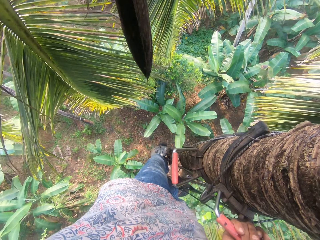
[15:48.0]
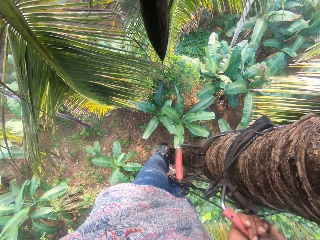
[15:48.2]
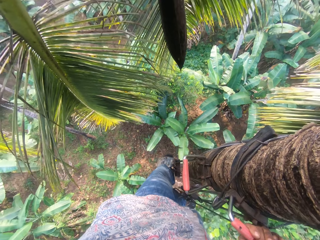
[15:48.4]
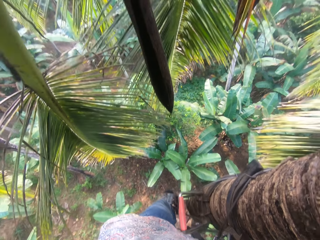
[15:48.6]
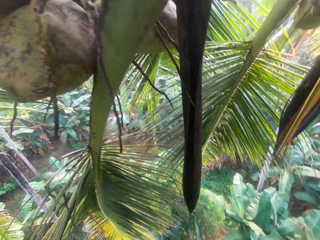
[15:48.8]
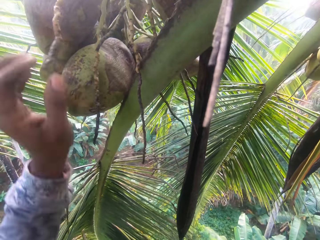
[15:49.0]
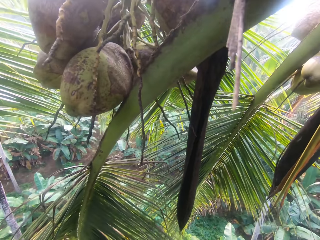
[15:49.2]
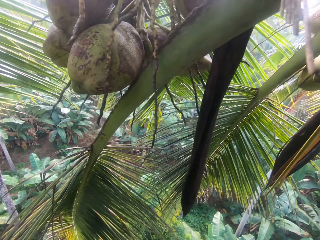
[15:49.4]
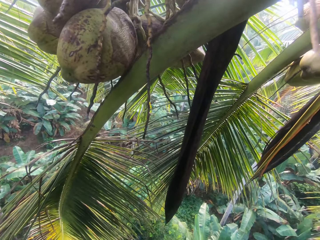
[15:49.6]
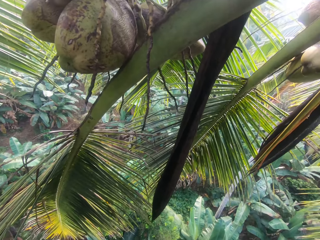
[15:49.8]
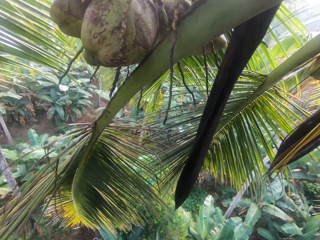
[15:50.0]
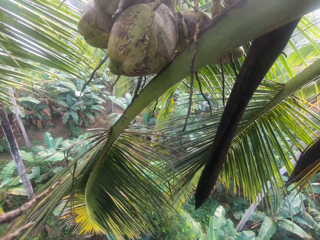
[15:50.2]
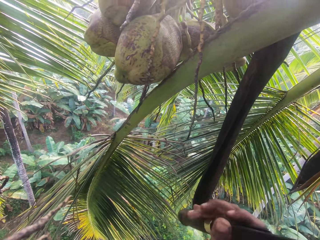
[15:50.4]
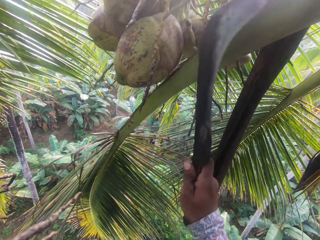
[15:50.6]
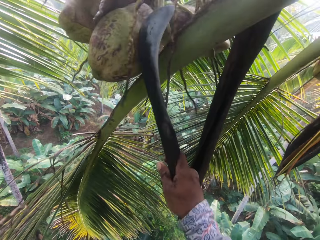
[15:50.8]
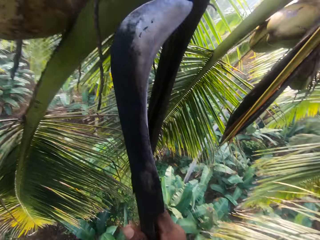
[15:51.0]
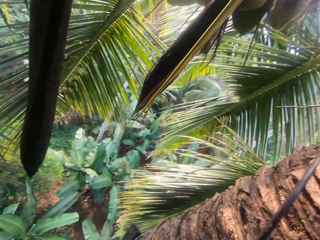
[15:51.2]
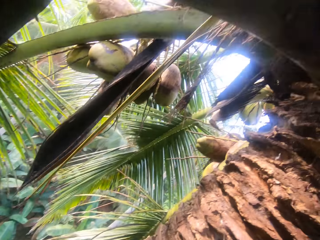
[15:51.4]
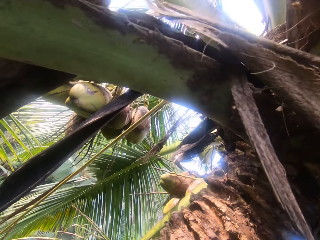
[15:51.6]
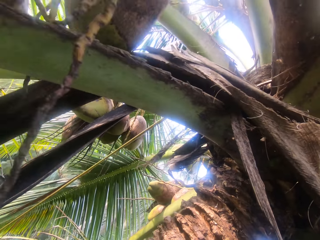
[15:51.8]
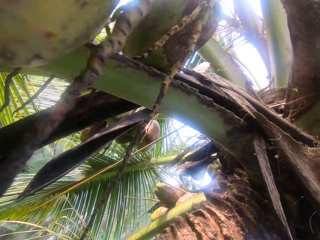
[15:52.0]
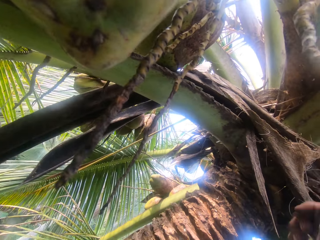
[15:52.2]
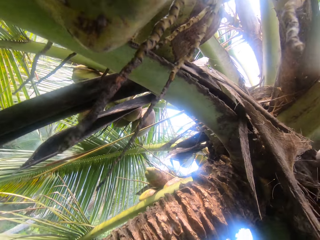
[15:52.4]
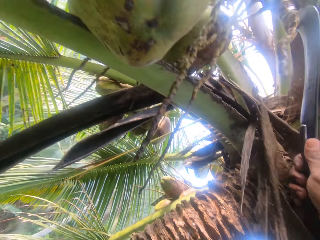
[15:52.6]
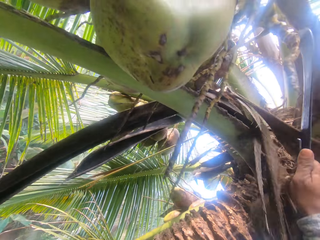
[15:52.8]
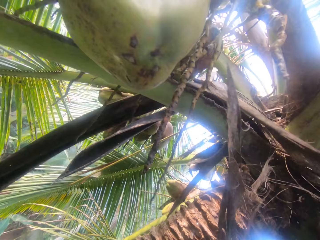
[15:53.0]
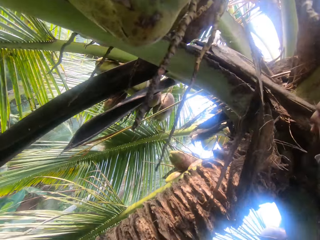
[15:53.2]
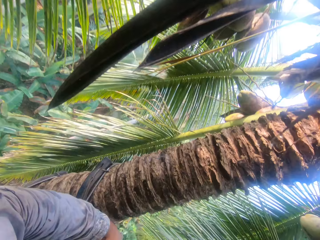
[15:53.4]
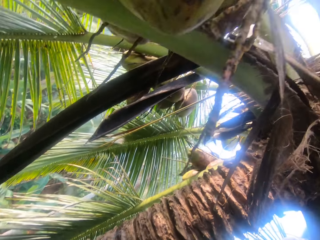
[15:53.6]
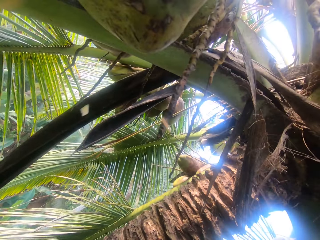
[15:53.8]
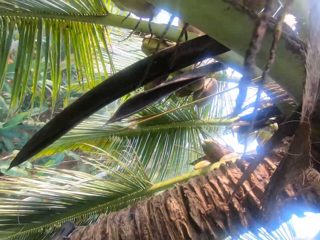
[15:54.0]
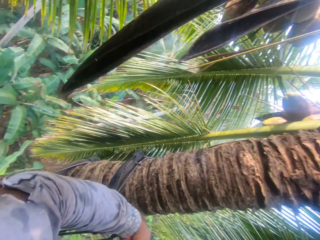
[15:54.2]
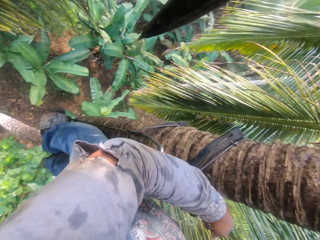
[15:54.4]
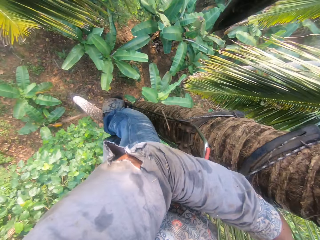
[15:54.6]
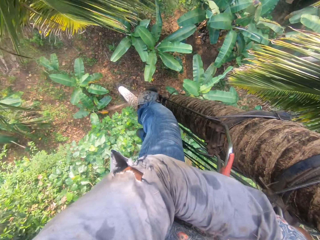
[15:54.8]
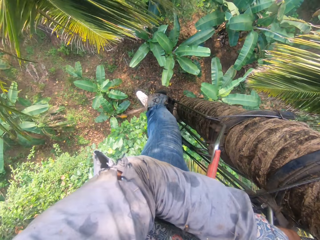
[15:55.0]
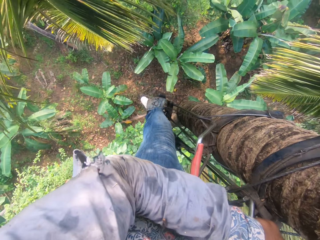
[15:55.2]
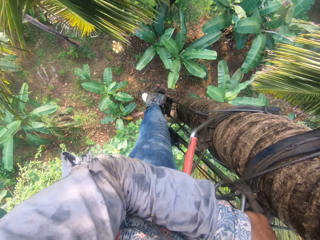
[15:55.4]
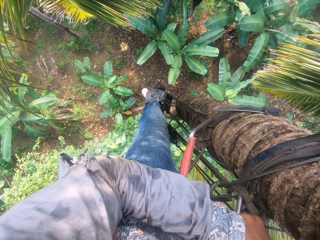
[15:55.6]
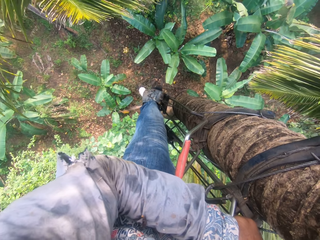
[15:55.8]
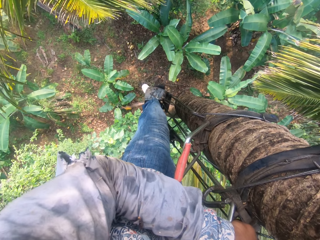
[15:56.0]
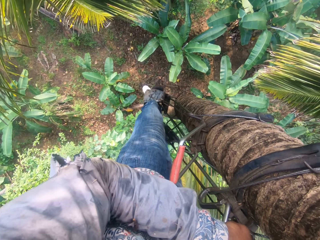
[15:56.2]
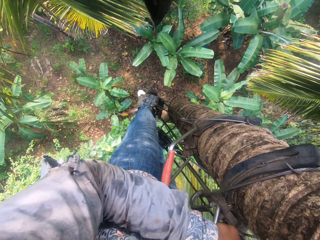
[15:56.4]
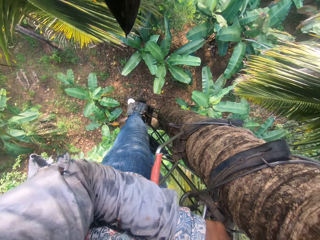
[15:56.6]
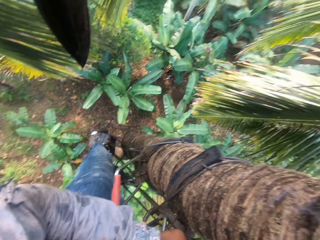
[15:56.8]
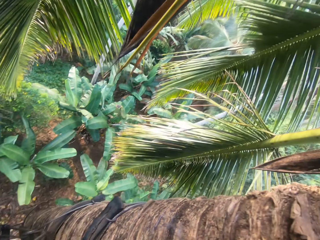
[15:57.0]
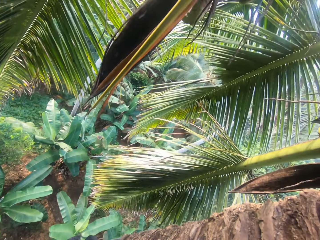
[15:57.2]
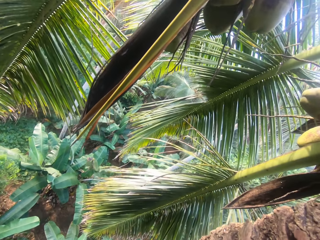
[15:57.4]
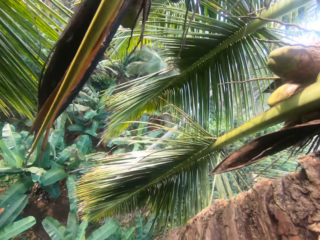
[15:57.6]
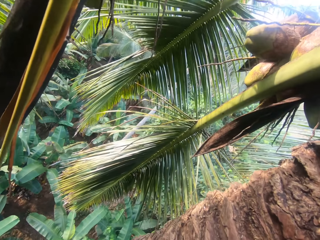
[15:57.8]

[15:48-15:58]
The camera wearer hits a coconut on the tree with the cutlass in his right hand. He cuts the tree branch with the cutlass in his right hand.

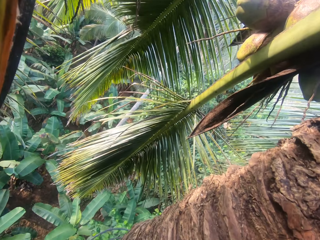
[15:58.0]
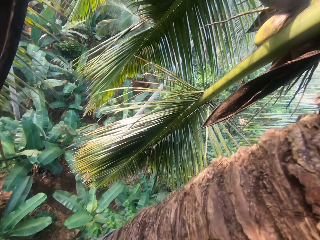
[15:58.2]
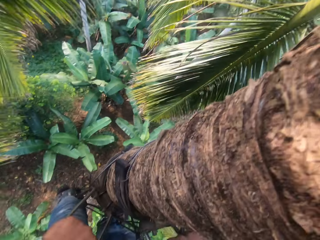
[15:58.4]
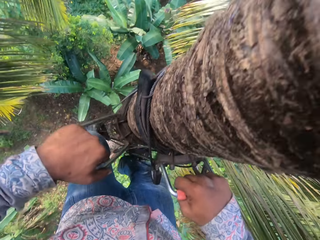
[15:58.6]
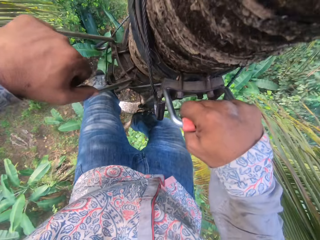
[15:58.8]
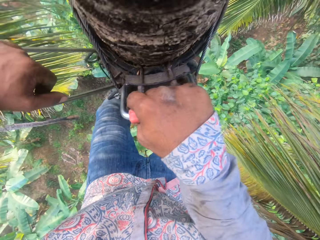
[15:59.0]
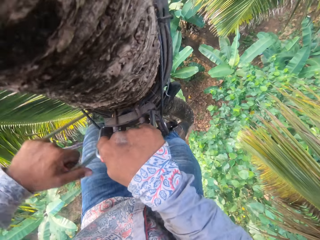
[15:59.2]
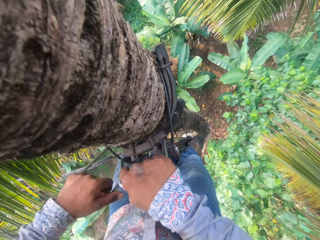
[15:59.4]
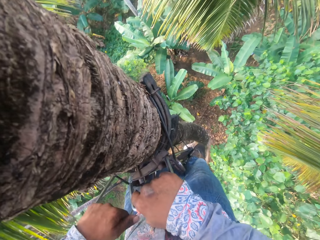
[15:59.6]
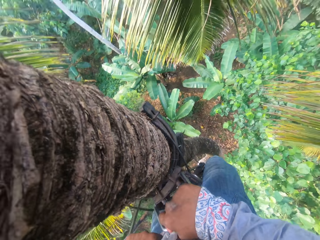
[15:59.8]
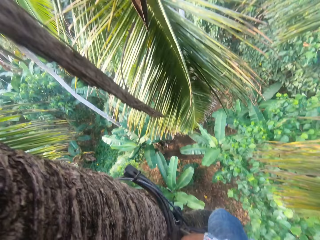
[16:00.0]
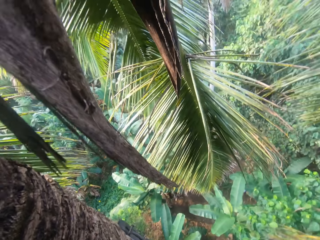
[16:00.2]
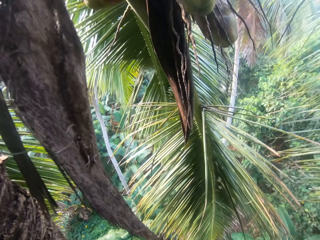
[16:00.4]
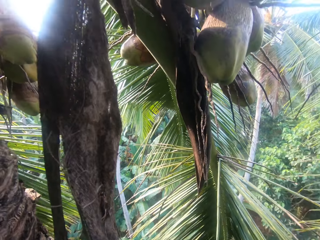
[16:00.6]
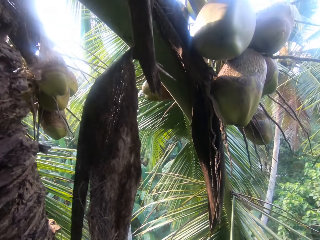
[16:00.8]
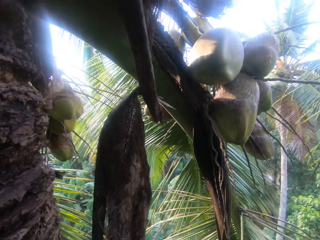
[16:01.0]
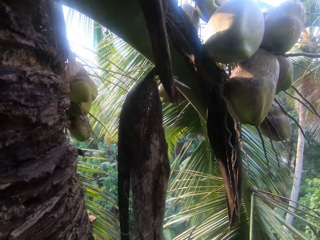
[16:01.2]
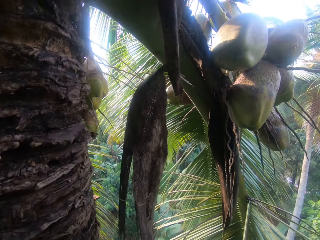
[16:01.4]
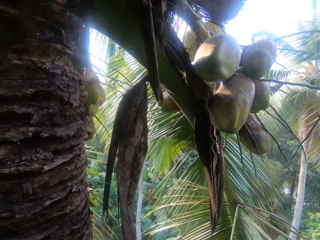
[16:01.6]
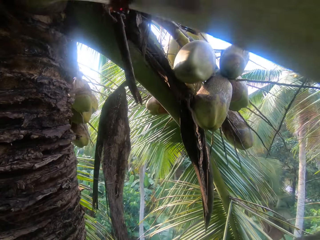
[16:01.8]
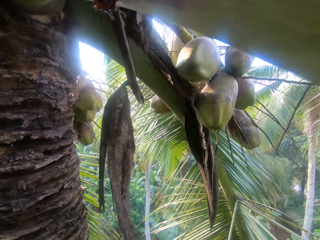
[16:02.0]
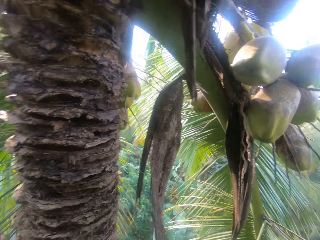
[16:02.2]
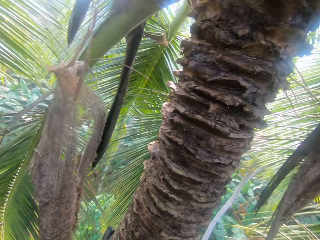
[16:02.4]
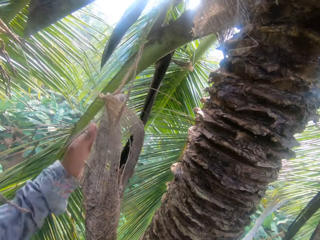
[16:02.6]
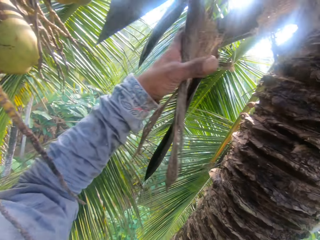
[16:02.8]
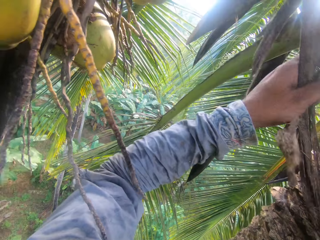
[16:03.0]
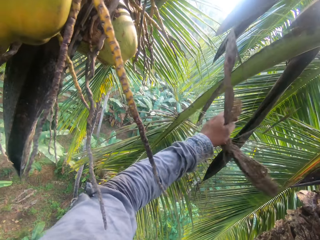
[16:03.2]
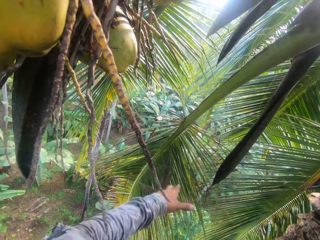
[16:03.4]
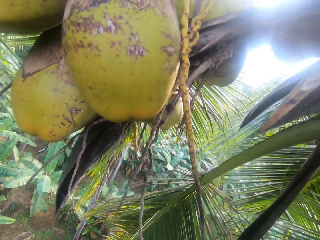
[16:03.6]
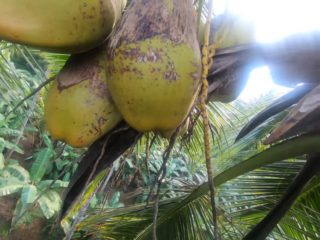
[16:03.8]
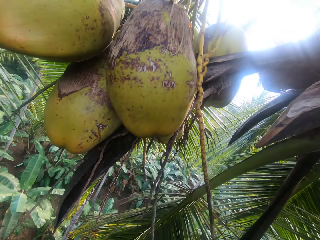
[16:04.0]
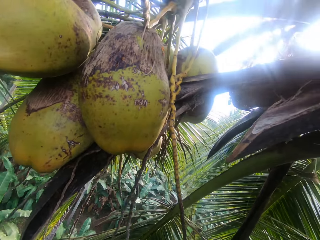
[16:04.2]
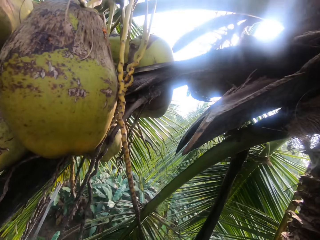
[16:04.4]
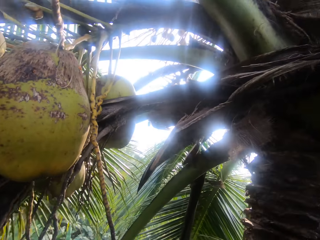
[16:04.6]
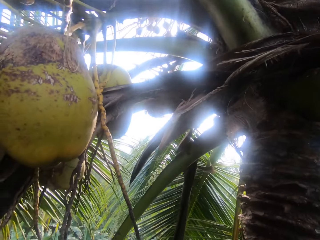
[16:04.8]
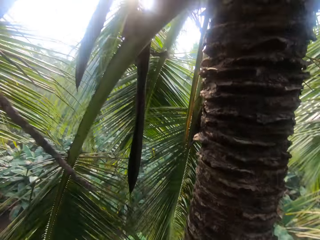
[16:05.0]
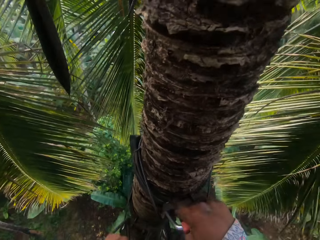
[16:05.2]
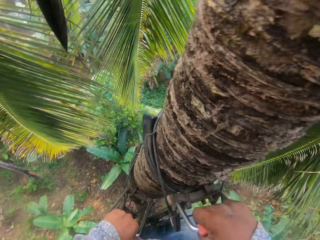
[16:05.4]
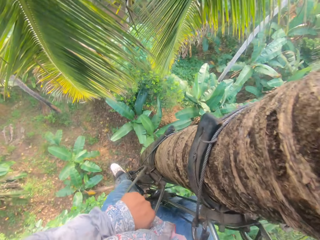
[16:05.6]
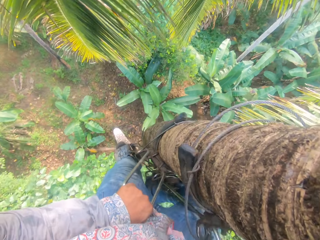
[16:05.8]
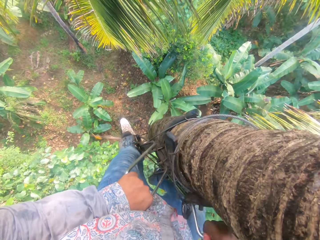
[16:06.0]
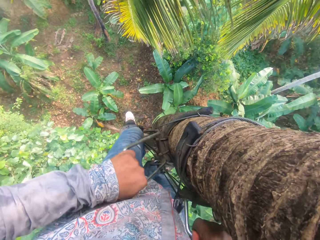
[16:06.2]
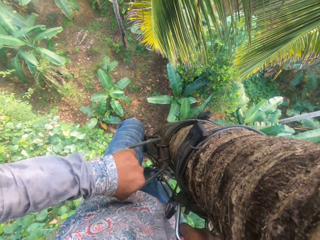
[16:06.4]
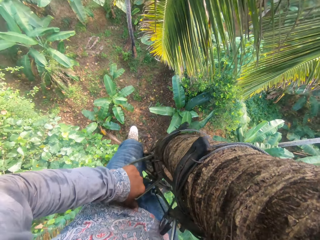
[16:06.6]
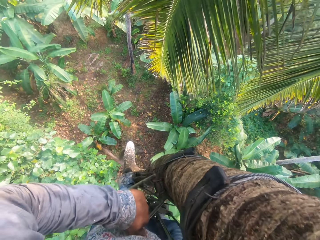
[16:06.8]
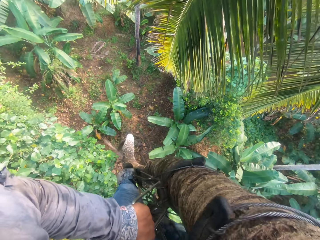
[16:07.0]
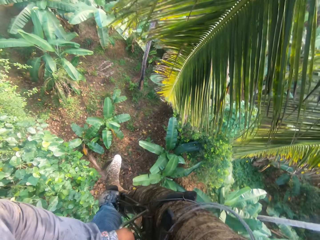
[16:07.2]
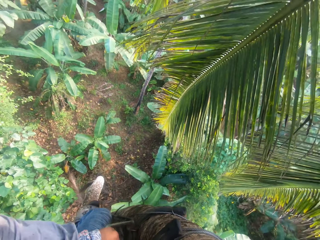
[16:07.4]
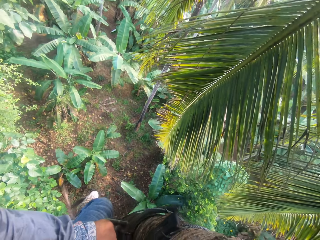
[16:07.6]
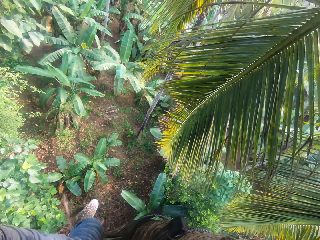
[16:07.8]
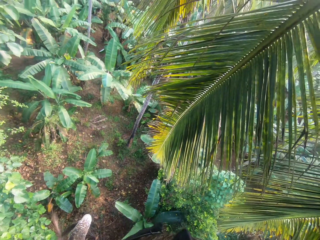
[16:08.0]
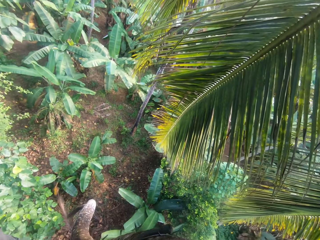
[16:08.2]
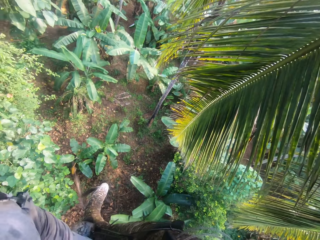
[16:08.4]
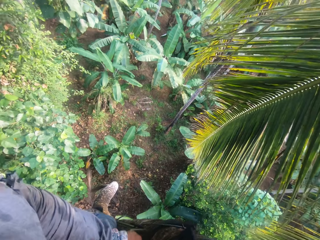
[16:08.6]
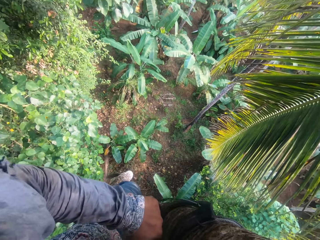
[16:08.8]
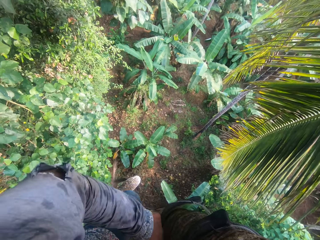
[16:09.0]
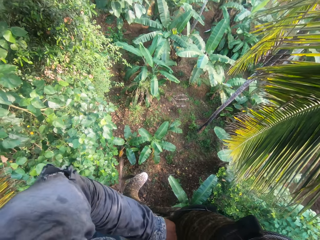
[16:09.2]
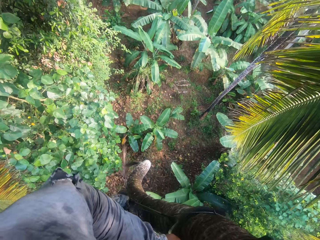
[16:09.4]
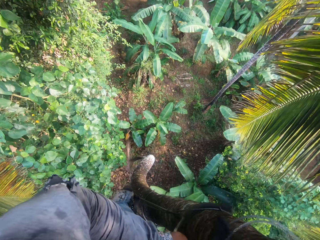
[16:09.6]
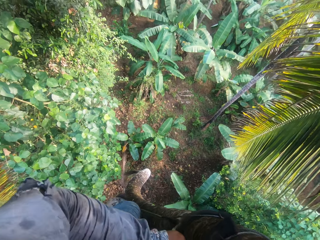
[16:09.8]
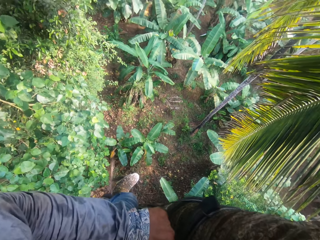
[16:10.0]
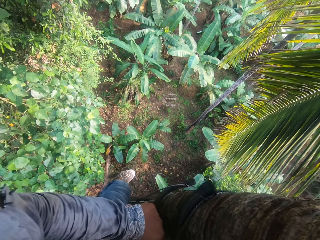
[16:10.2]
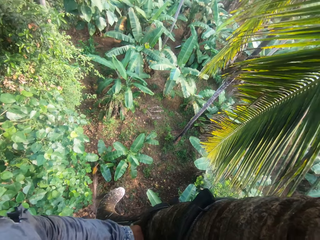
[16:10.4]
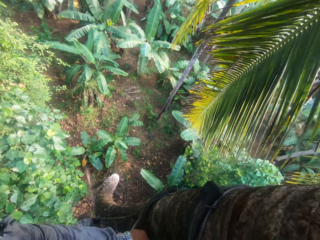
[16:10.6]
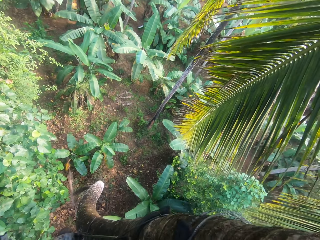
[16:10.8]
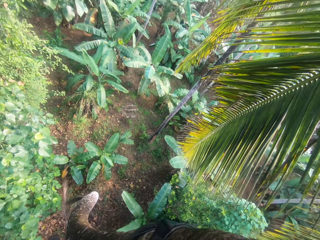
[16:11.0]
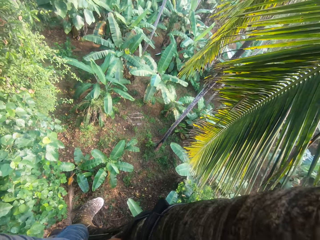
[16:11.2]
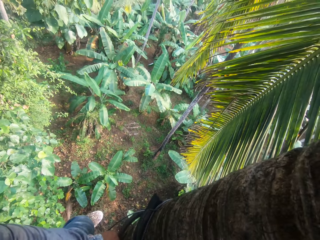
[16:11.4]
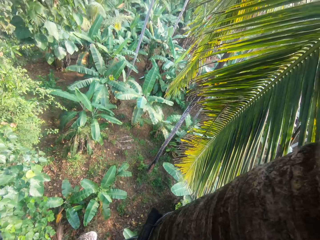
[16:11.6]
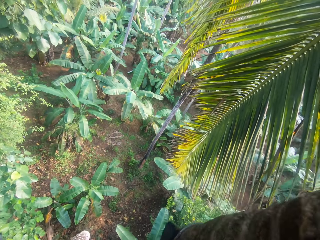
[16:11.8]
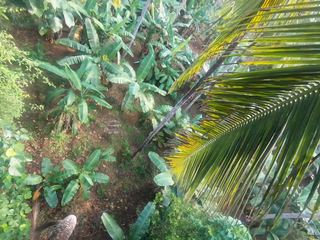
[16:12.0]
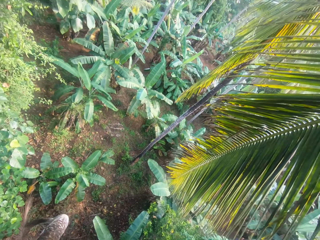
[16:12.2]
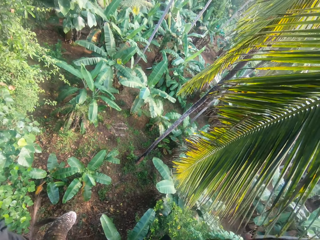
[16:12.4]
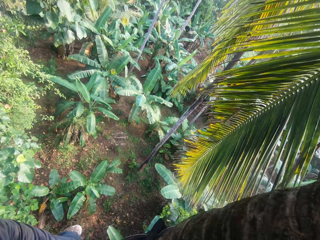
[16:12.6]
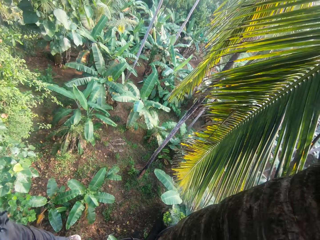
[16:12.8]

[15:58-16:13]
The camera wearer adjusts himself on the treestand attachment with his hands. He climbs the tree with a climbing tool. He pulls off a tree branch with his left hand. He climbs down the tree in the treestand attachment with his hands and legs.
